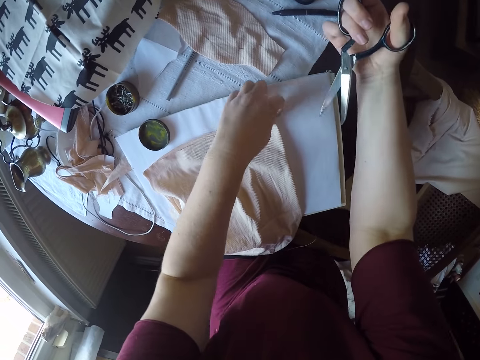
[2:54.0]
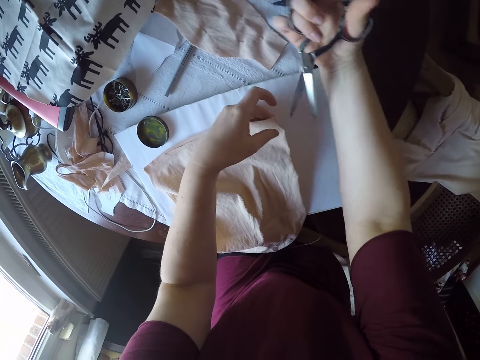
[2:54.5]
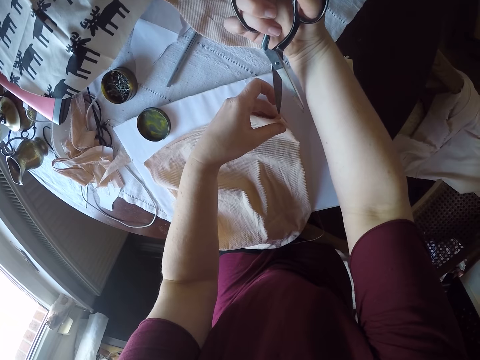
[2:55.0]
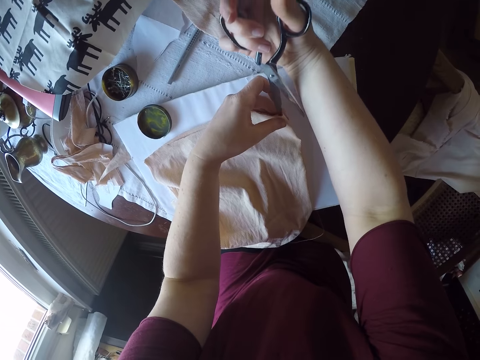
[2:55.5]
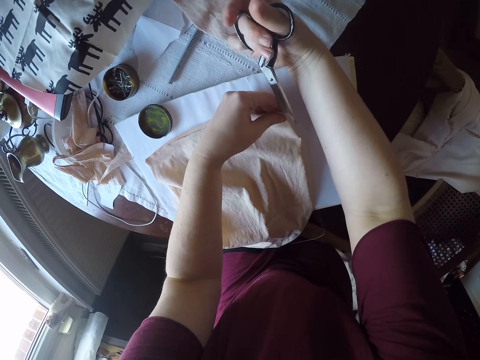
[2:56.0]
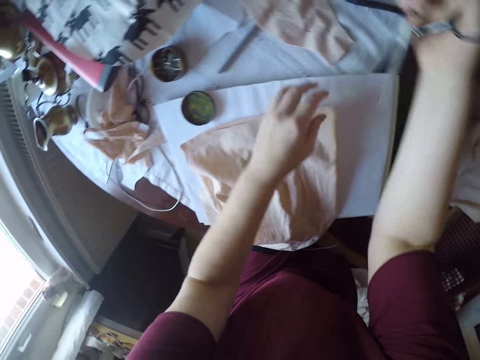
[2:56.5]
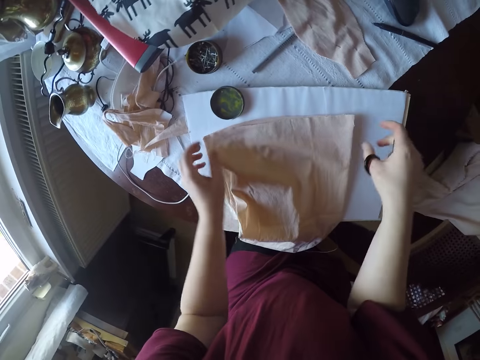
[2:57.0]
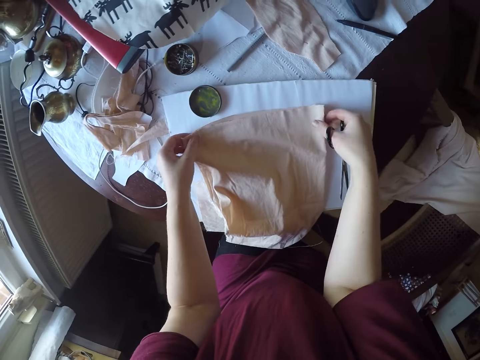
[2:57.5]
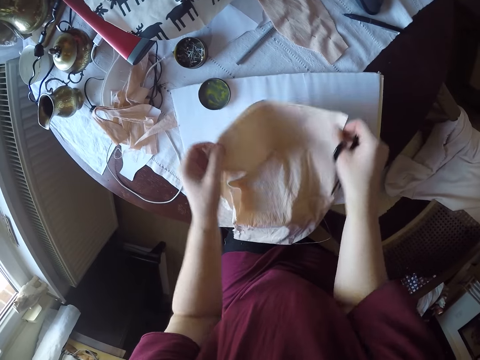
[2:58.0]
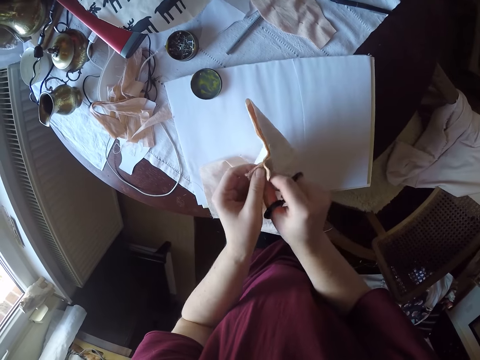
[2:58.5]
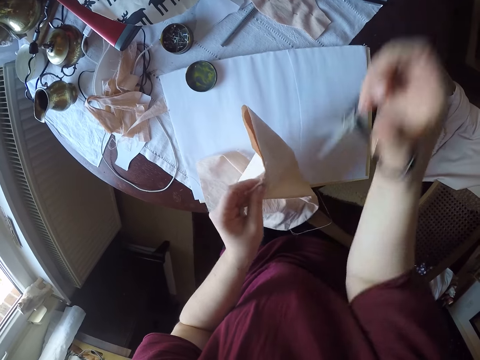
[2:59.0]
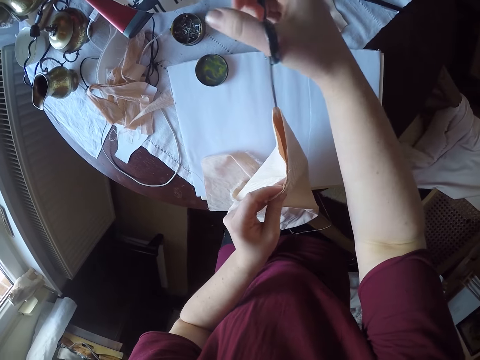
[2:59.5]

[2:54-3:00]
The camera wearer cuts a piece of cloth with the scissors. They fold the piece of cloth.

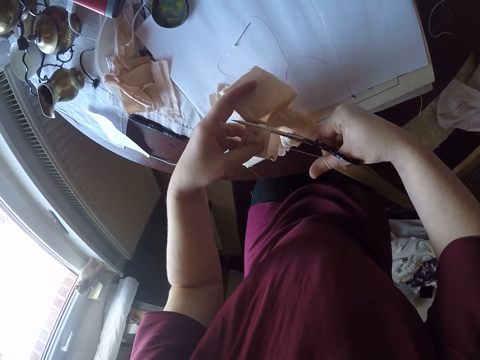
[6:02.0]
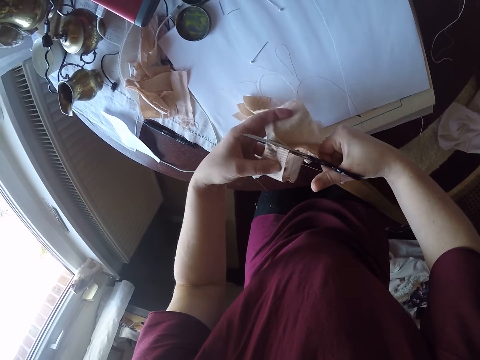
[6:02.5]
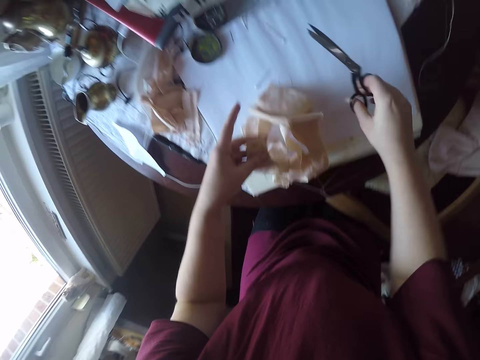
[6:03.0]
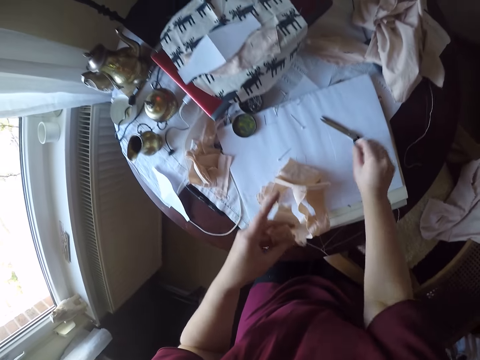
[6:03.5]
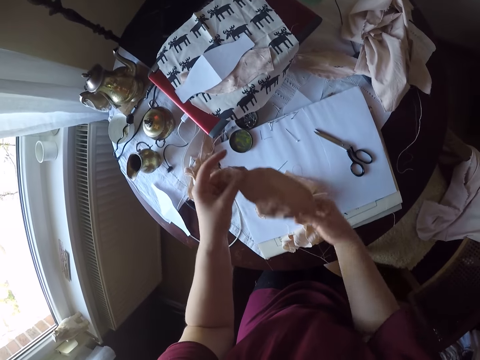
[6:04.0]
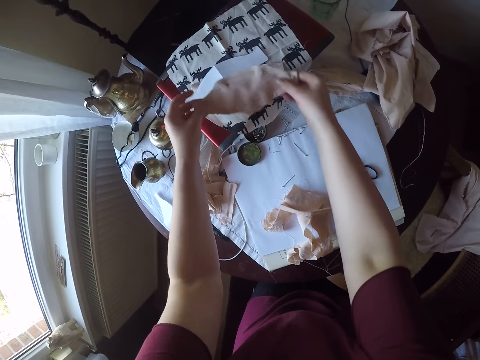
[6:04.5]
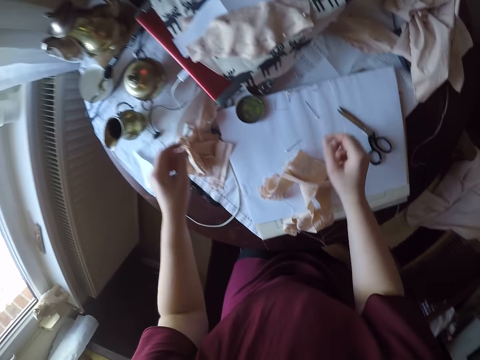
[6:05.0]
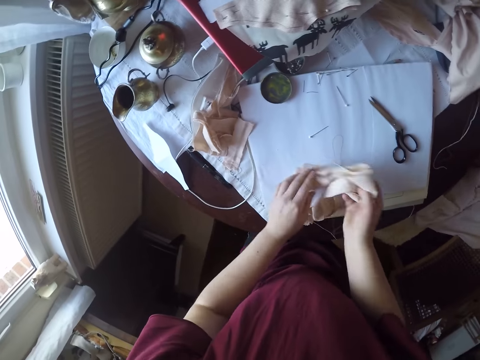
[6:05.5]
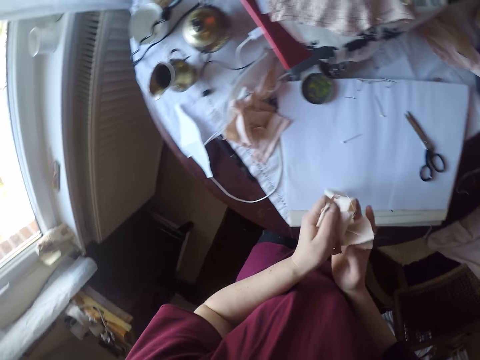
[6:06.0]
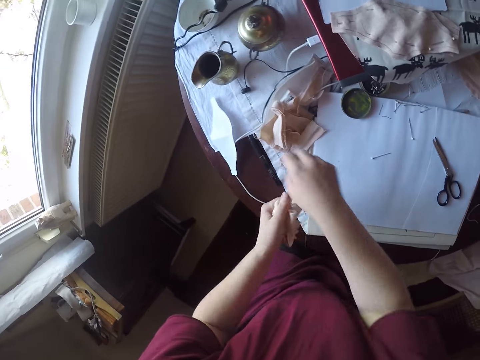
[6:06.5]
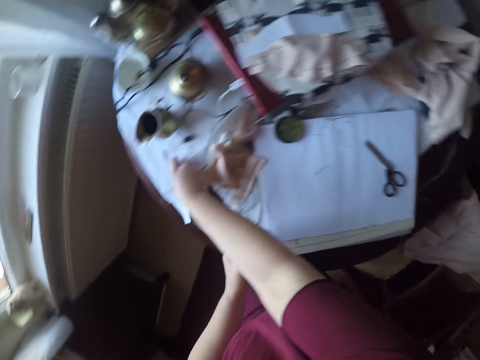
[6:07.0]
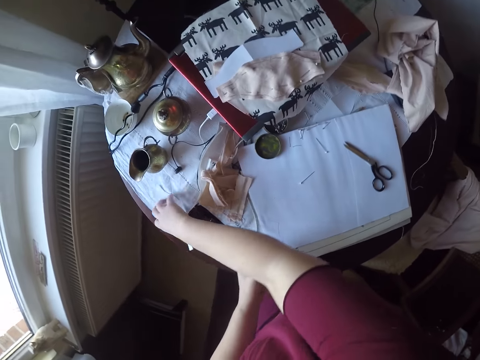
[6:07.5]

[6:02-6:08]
The camera wearer places the pair of scissors on the surface. They lift a piece of cloth and place the cut cloth aside. They pick up the pieces of fabric on the table. They fold the cloth into hands and squeeze the fabric with both hands. They grab a piece of paper.

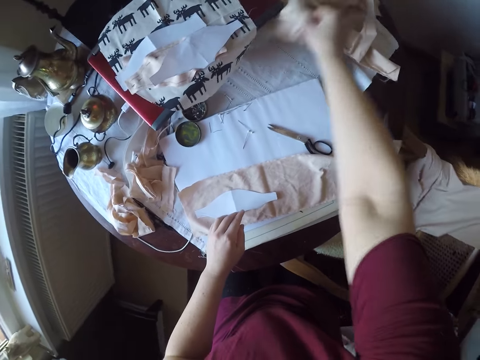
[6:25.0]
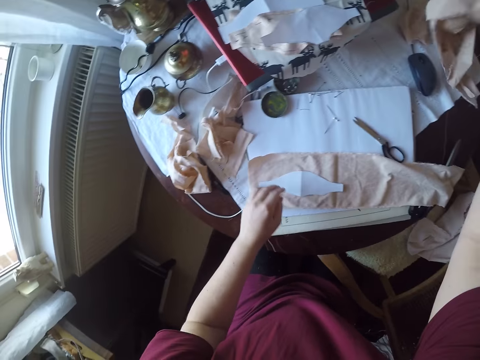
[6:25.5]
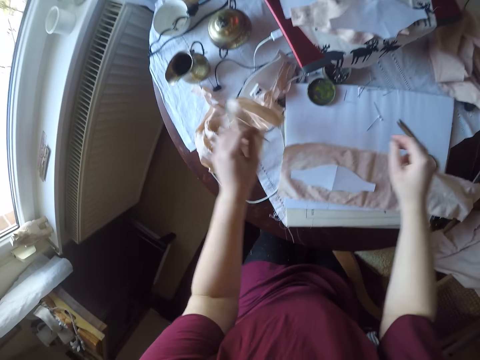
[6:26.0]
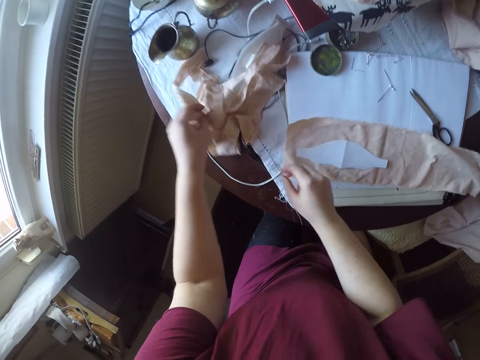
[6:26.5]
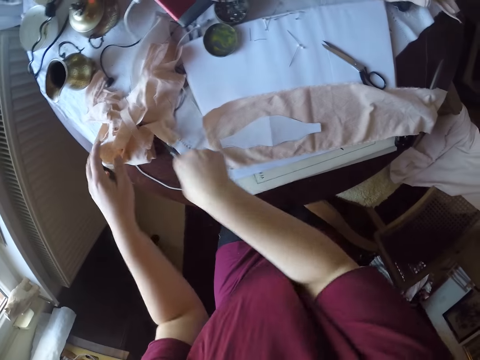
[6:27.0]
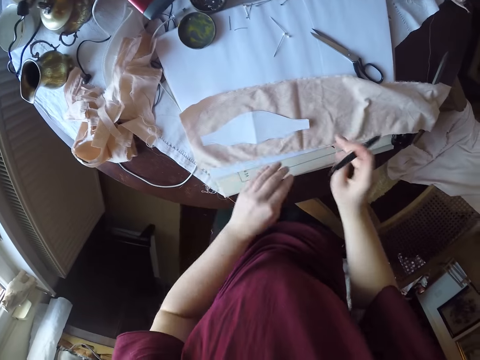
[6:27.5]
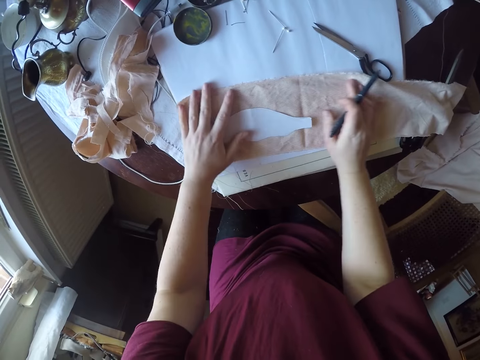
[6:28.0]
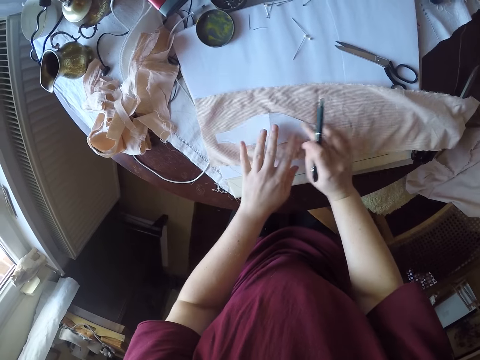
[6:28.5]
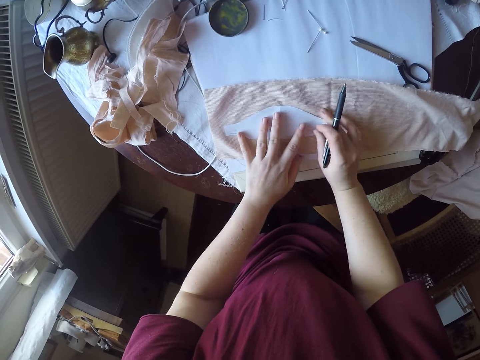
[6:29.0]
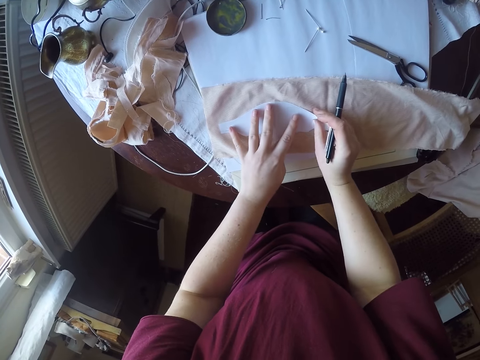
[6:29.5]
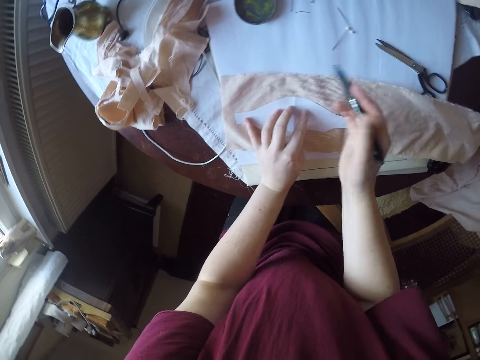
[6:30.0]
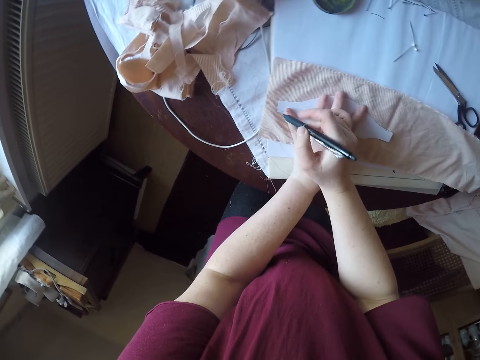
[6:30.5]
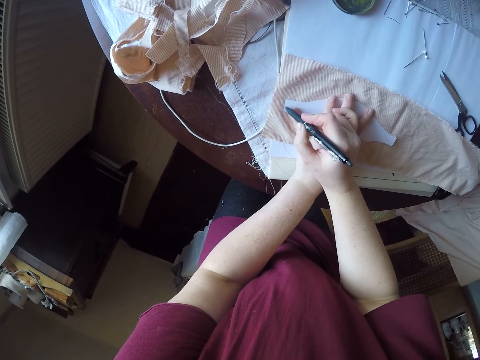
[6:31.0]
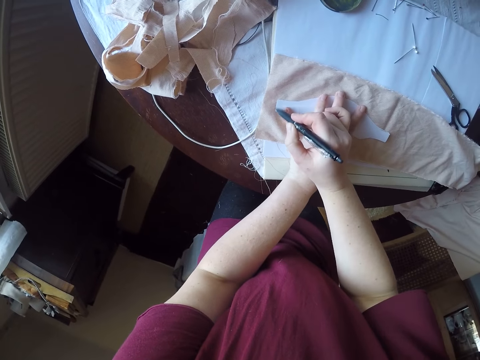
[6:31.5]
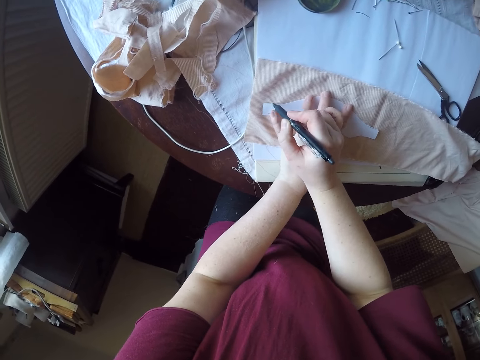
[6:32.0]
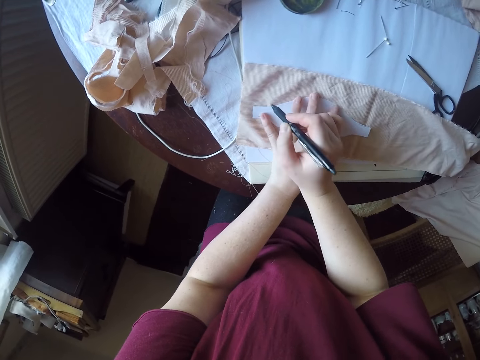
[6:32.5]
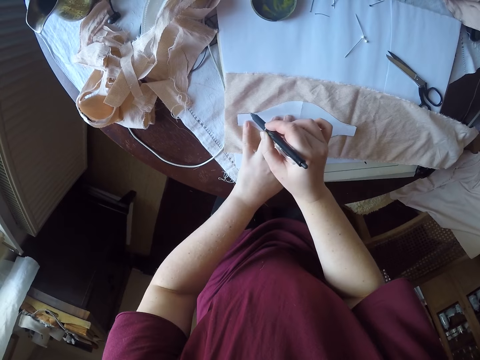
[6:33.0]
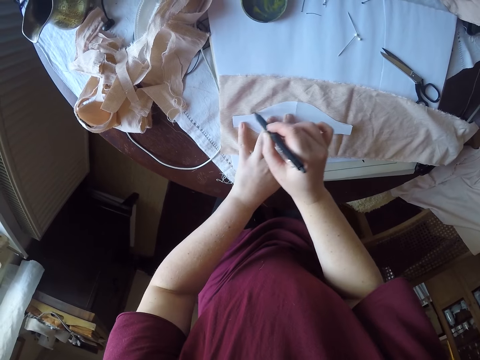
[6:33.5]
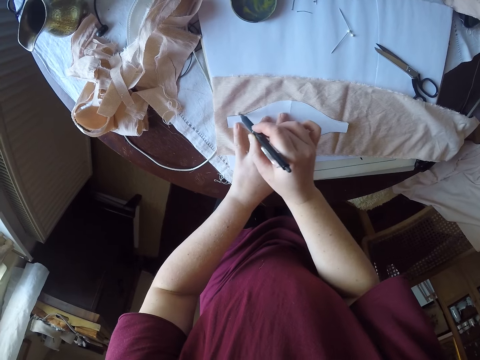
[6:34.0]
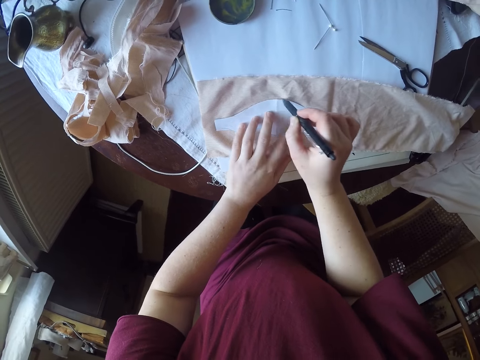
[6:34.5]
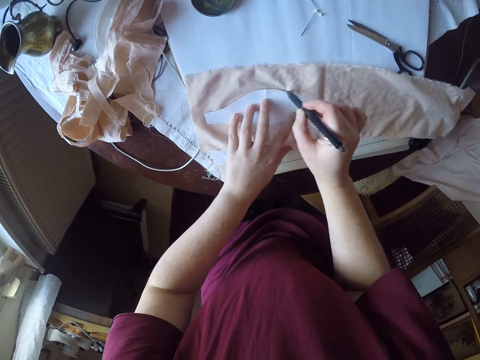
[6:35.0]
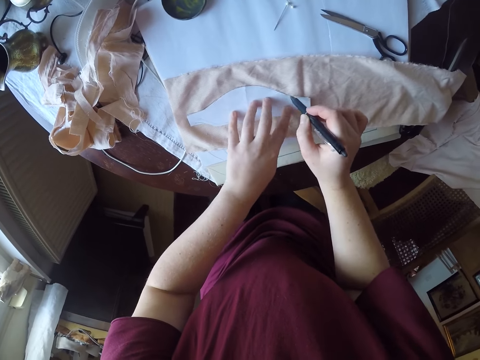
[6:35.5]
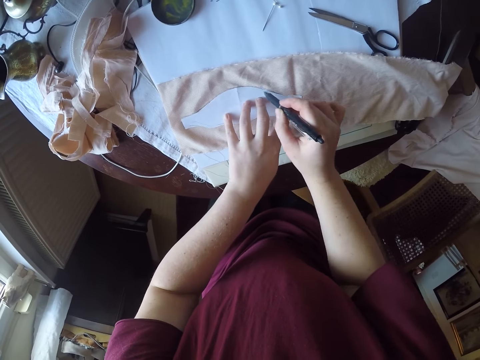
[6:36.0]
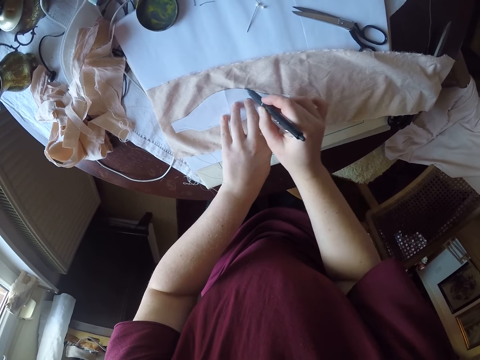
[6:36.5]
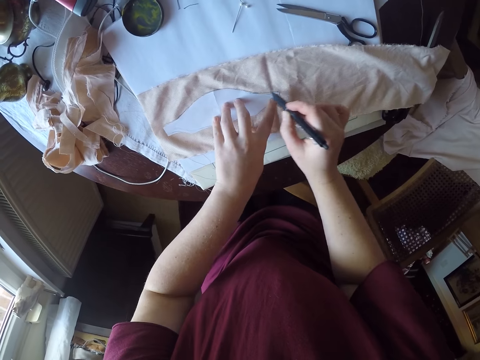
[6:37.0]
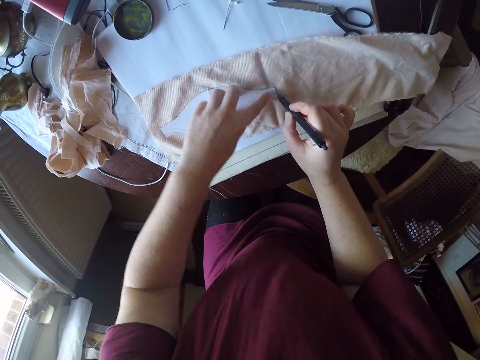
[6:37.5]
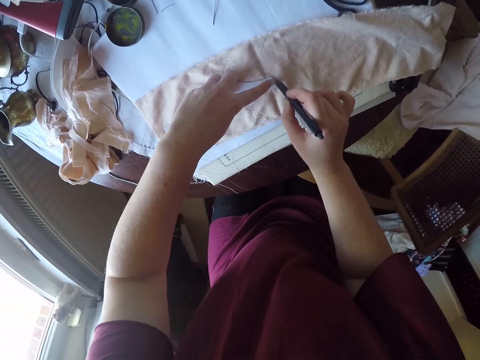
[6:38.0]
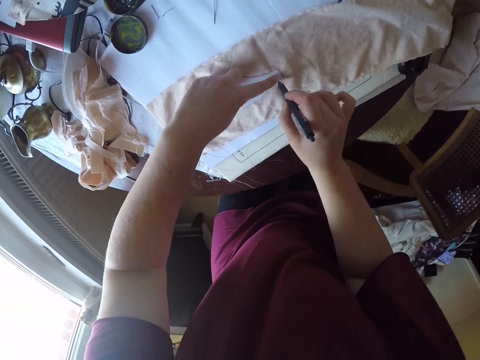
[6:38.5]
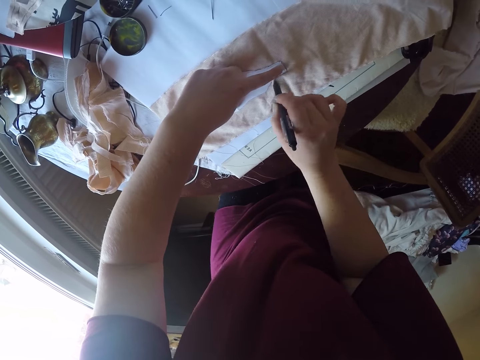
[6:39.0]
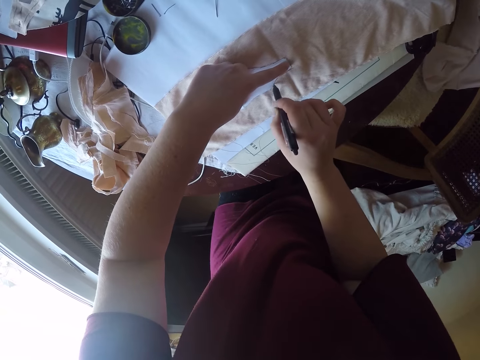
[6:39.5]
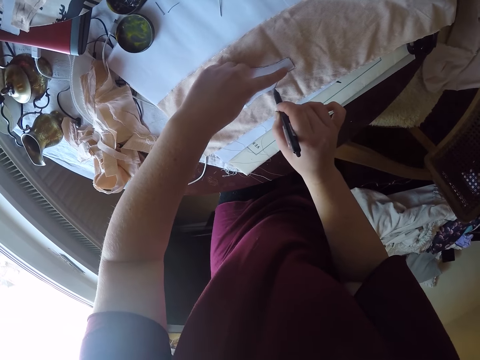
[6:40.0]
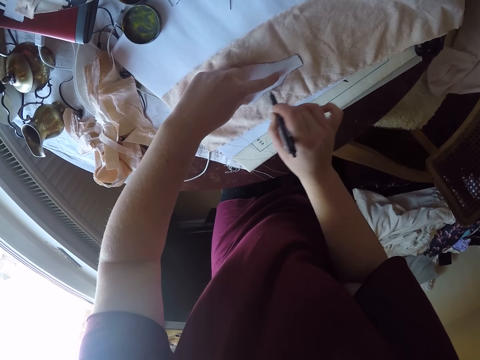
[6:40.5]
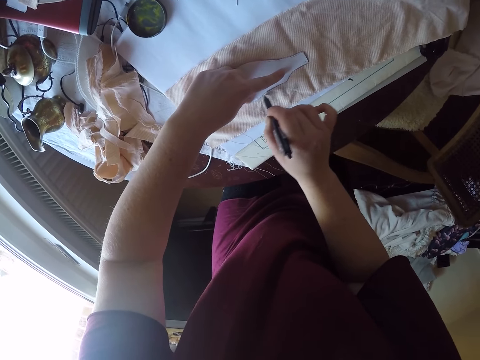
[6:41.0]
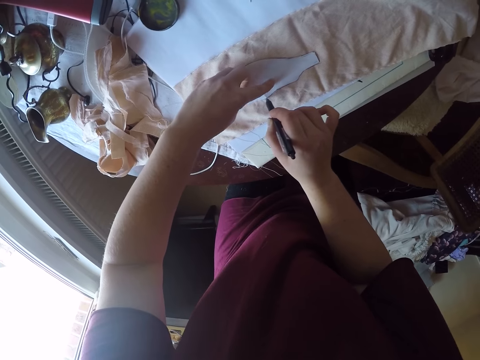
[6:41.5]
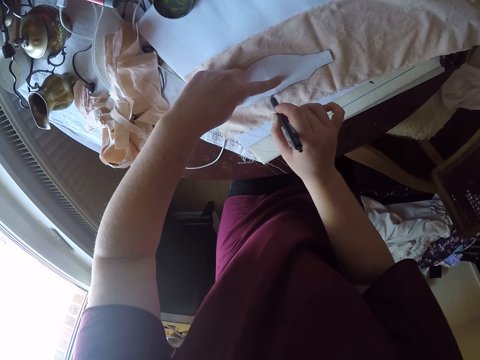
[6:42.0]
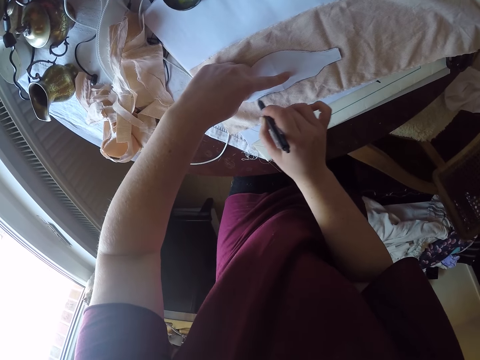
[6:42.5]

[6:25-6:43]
The camera wearer grabs another cloth from the far end. She drops the cloth on the table. She picks pieces of cloth from the left and grabs a pen from under the pieces of cloth on the table. She aligns a piece of paper on a cloth. She holds down the white paper with her left hand on the fabric. She draws a line through the paper with the pen in her right hand on the fabric.
